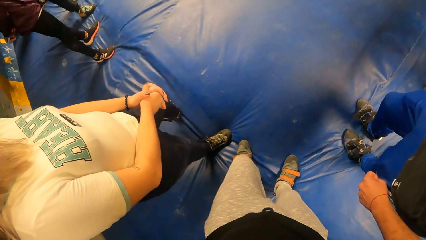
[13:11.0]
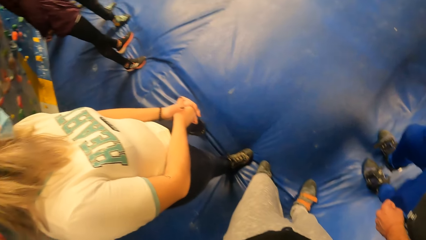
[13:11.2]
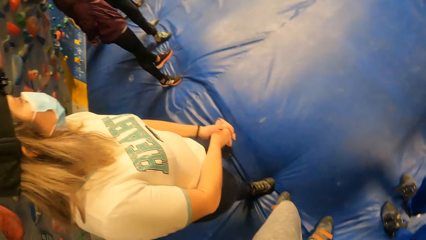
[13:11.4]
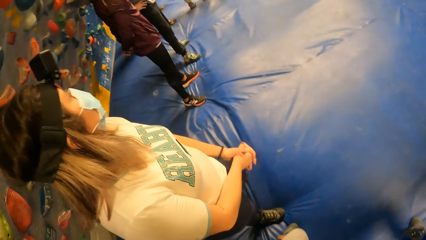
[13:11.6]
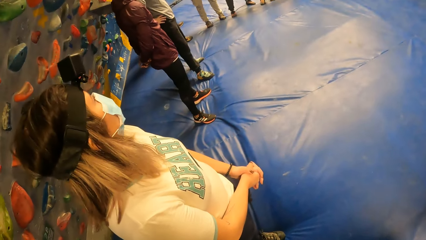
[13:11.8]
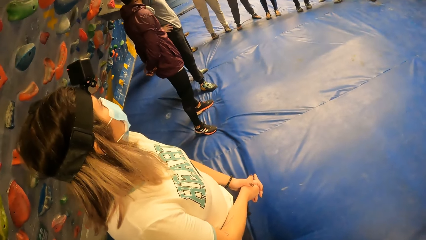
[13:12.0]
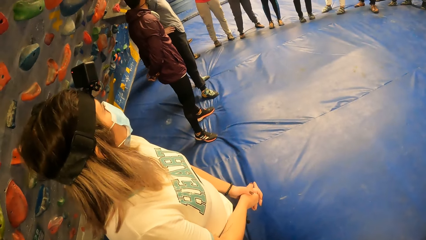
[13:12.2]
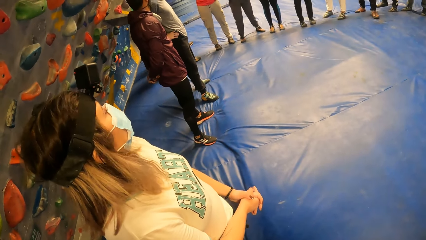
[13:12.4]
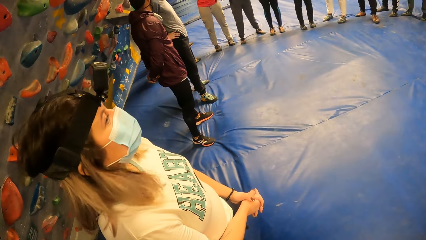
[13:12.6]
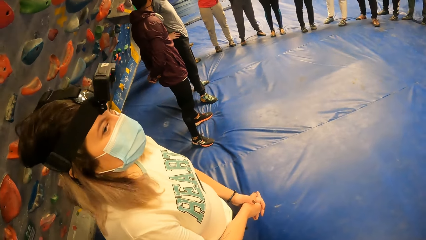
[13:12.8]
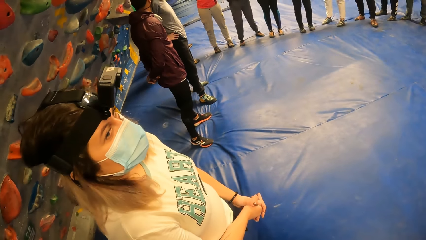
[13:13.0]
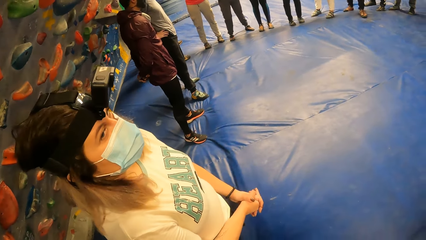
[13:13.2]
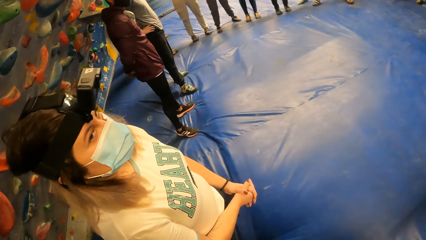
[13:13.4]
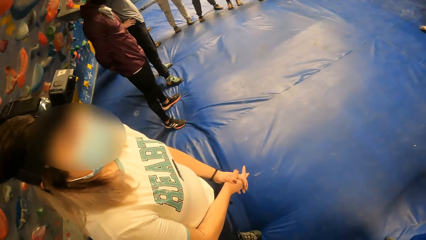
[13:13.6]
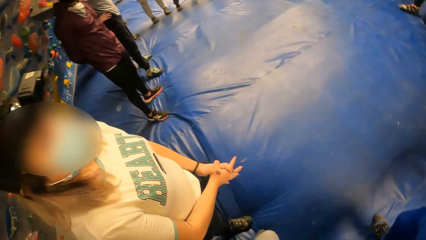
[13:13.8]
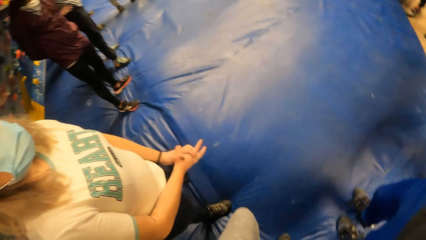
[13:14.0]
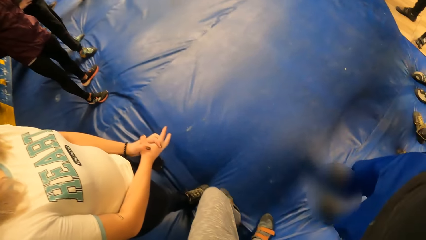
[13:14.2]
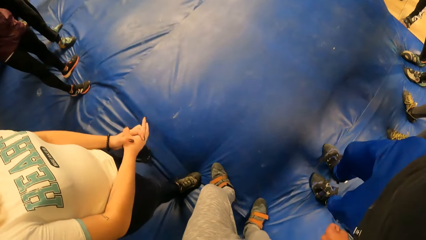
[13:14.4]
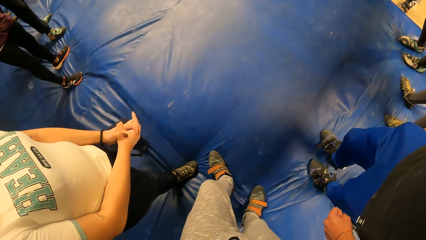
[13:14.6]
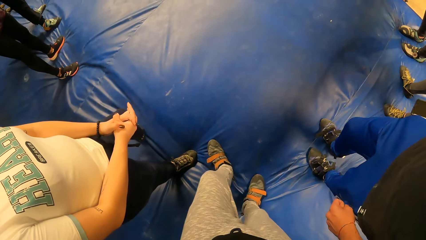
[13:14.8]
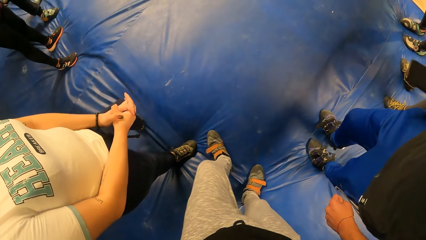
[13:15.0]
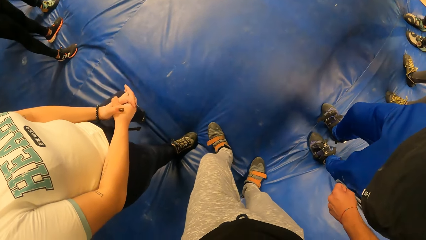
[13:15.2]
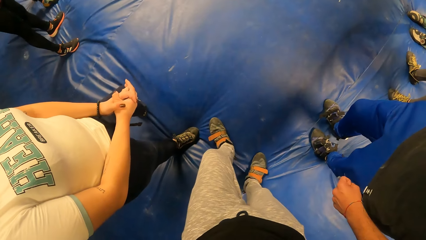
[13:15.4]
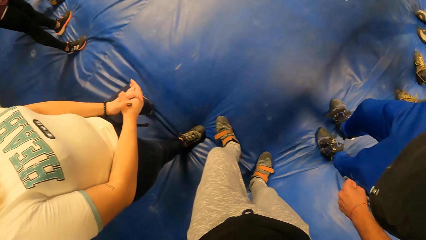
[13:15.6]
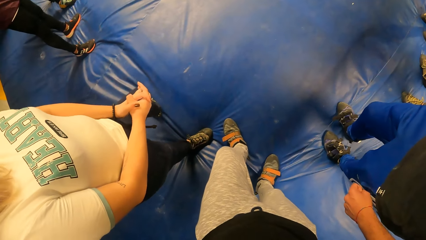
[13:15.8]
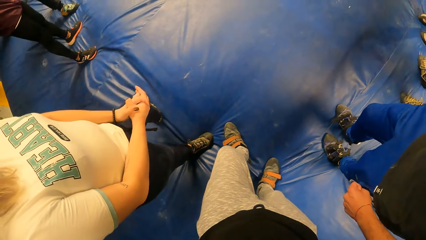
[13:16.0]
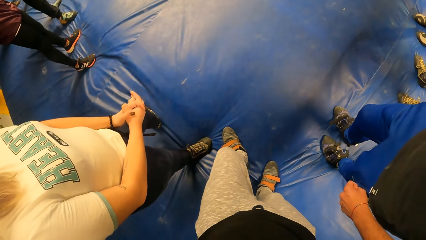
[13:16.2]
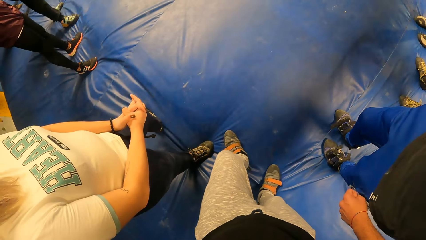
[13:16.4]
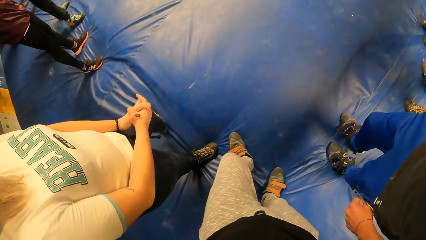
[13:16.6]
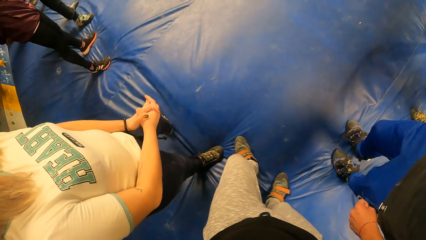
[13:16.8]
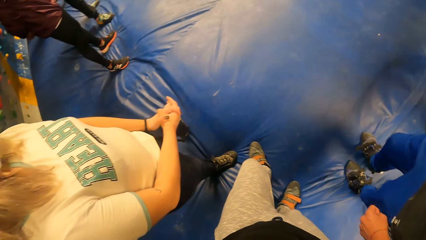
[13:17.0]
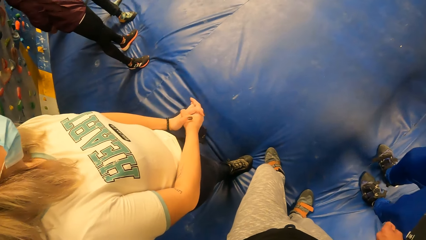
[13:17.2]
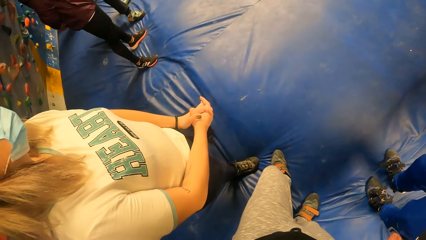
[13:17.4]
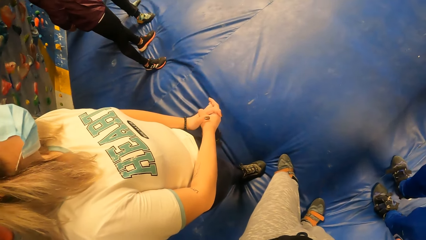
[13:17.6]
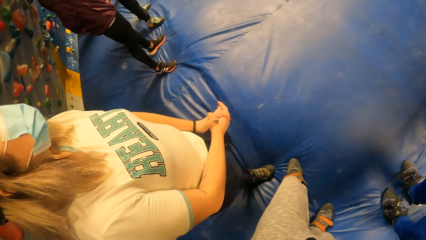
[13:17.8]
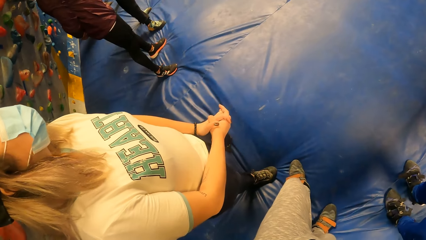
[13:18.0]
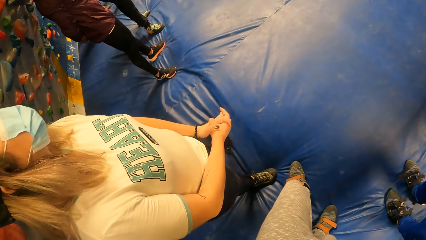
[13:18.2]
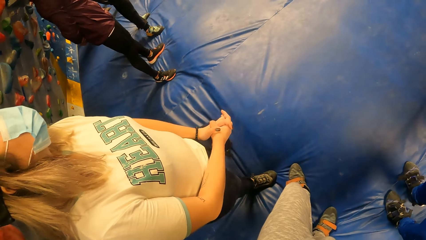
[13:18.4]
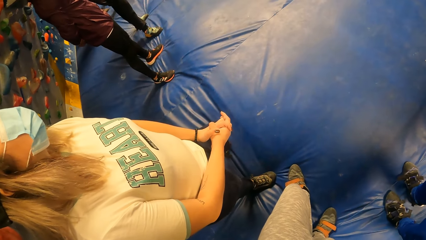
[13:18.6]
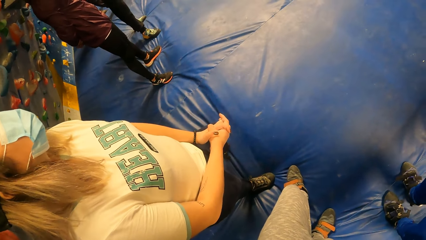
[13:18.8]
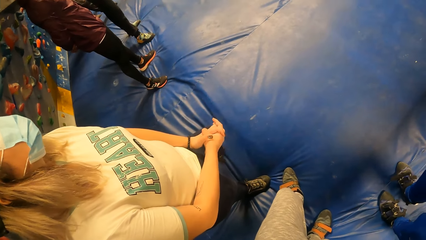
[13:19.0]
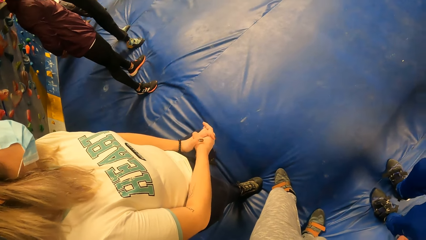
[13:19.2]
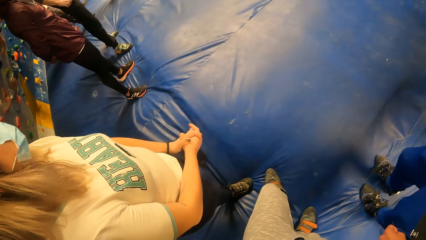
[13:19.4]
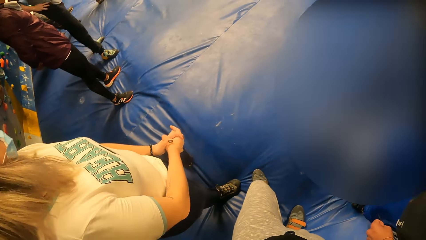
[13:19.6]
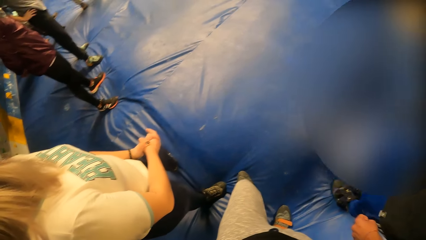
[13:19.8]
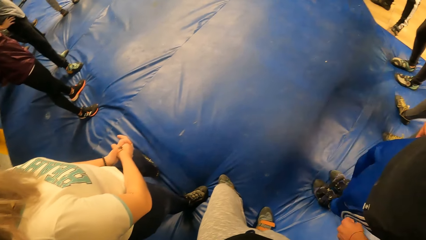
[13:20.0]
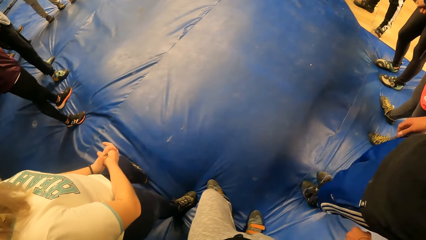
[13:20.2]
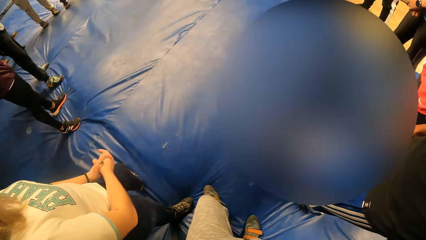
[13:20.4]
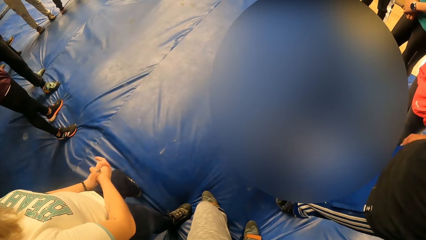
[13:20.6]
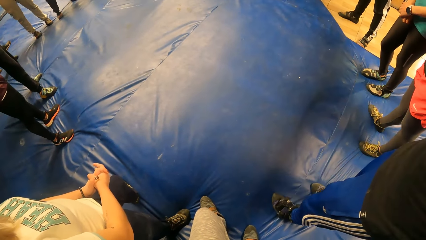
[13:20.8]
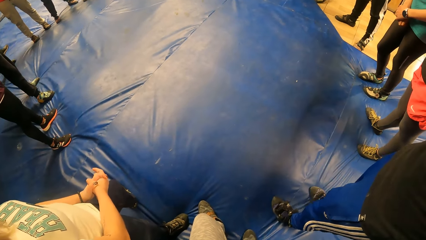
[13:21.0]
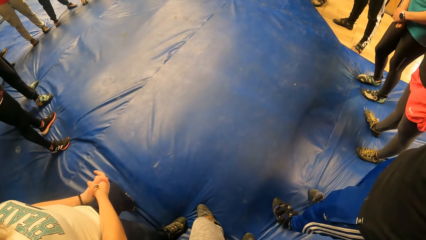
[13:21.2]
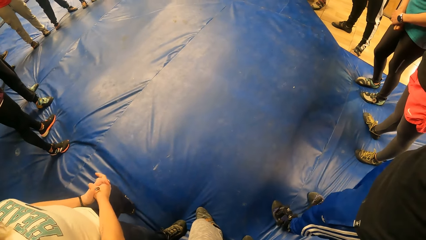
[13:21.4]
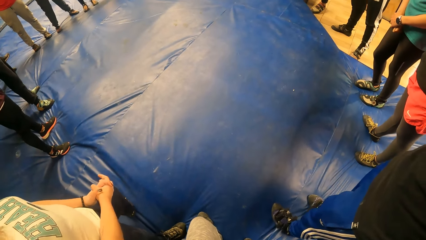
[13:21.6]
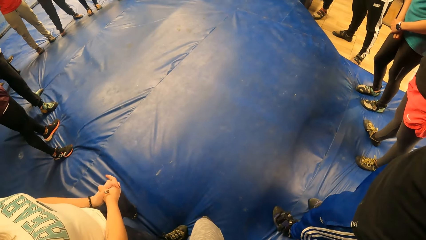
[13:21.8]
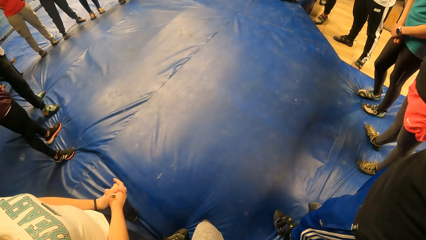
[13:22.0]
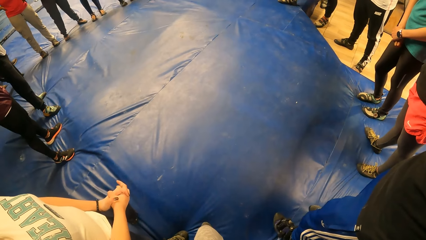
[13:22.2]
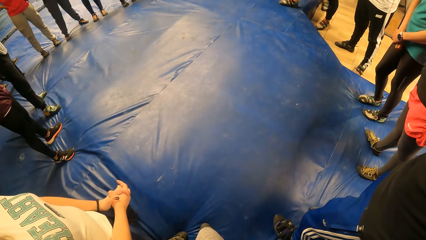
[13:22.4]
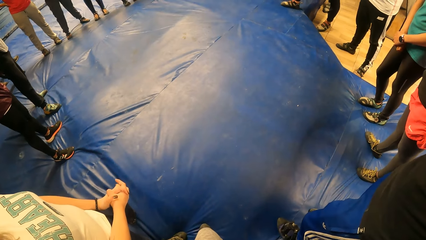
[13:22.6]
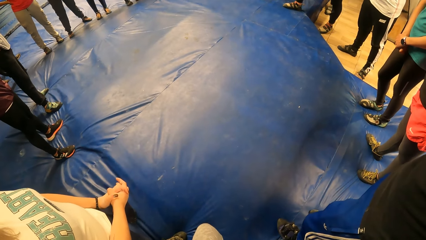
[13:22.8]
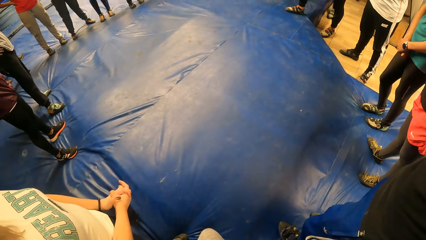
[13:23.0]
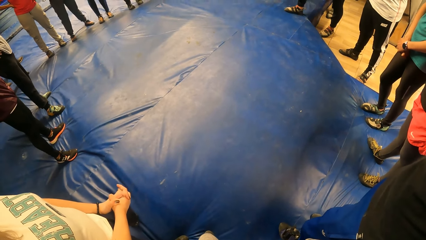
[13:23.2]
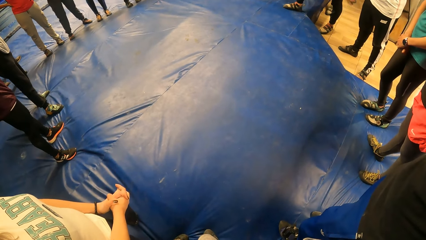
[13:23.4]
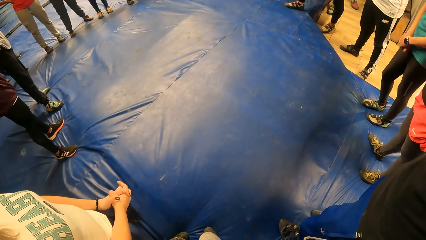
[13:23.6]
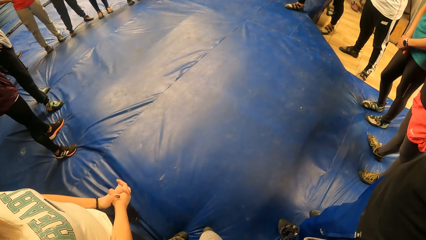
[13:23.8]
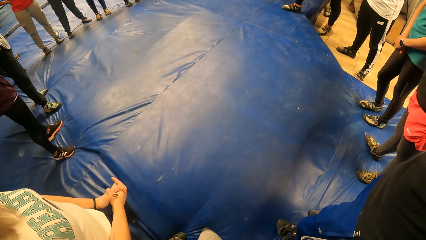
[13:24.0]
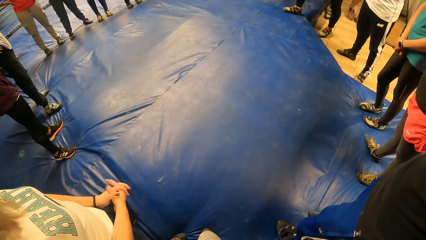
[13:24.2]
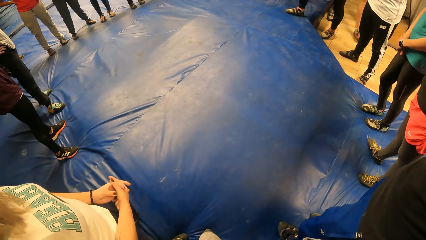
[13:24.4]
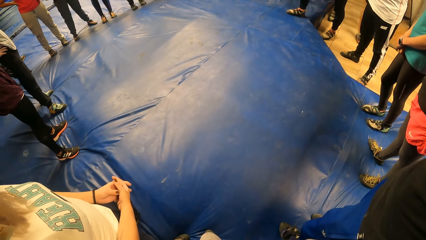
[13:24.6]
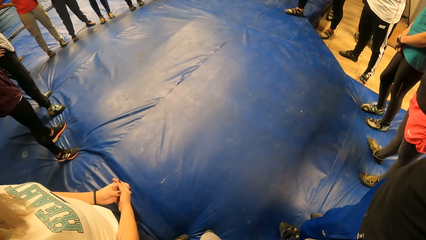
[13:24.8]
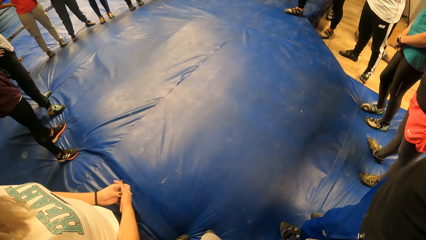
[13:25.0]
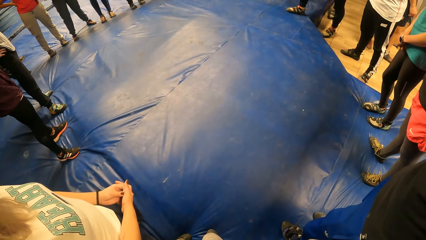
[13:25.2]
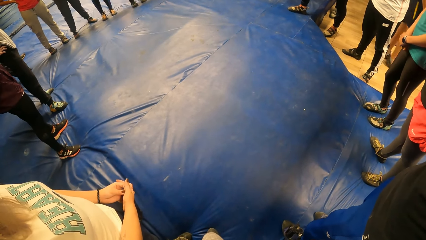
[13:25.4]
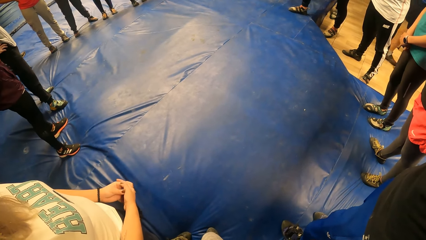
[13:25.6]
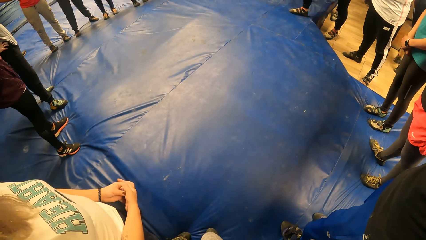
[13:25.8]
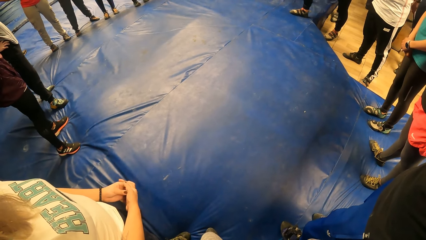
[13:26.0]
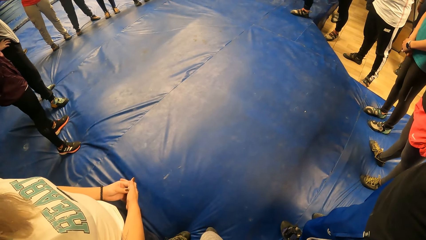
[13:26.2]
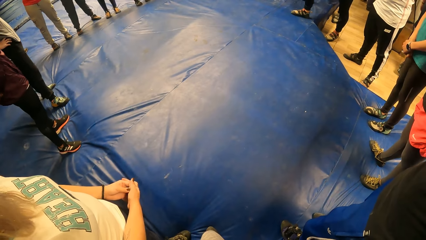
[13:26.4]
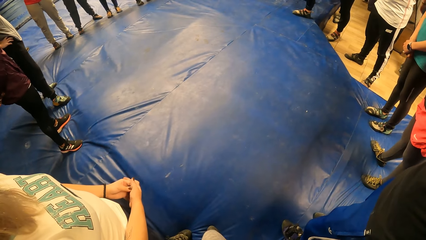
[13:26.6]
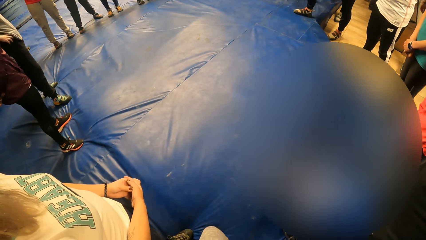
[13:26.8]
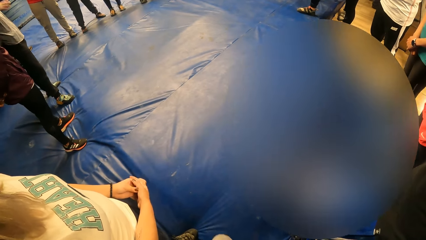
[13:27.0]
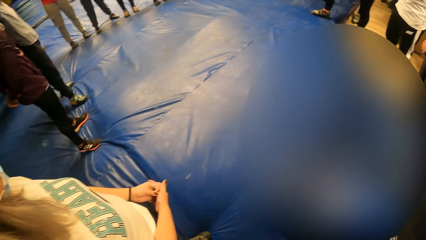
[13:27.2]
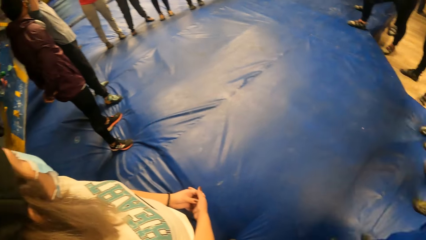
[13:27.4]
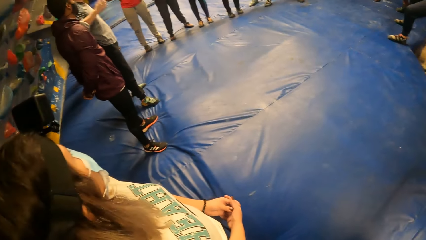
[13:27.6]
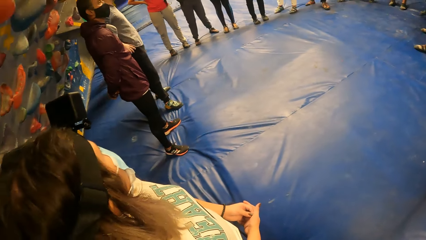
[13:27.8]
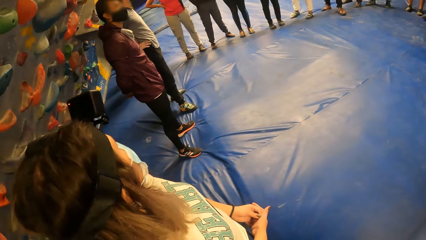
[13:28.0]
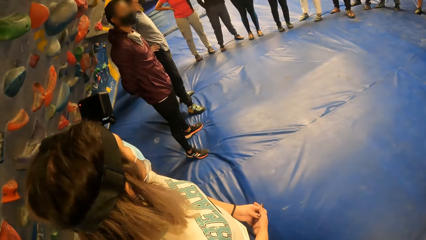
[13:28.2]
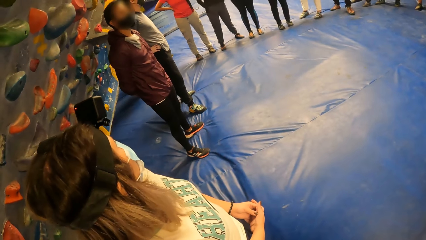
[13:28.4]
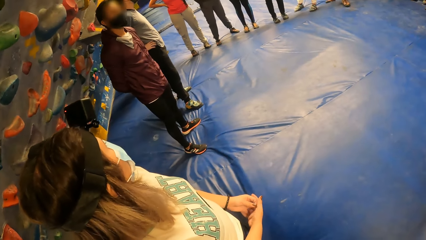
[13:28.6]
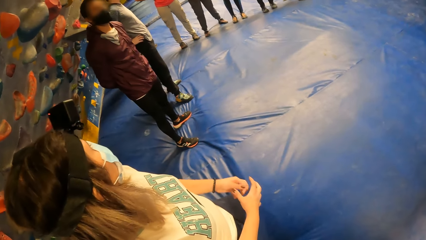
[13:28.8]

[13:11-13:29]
The camera wearer looks around. They stare at the lady. They look at the floor. They stare at people at the line.
